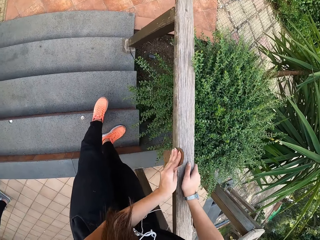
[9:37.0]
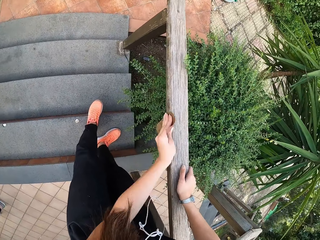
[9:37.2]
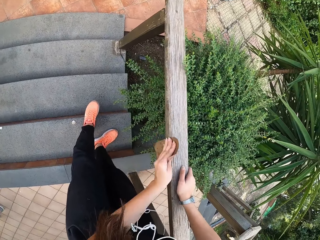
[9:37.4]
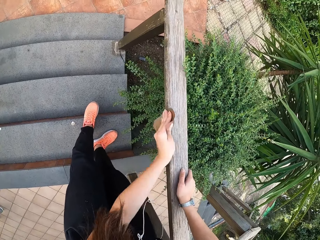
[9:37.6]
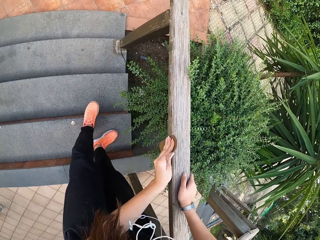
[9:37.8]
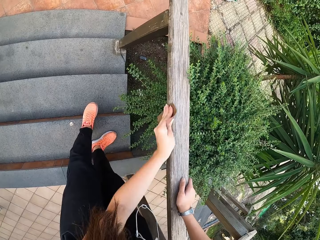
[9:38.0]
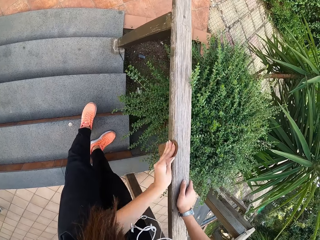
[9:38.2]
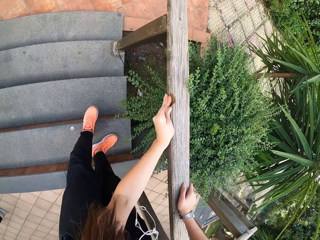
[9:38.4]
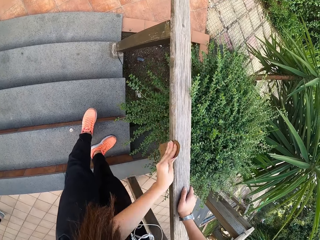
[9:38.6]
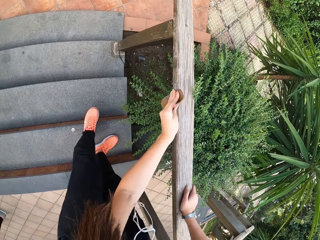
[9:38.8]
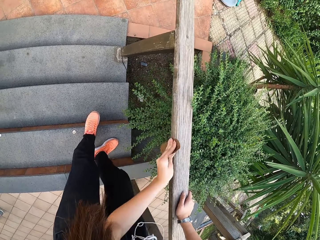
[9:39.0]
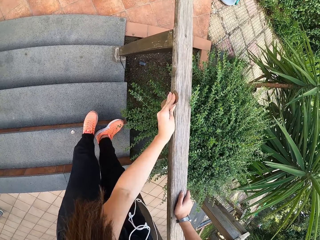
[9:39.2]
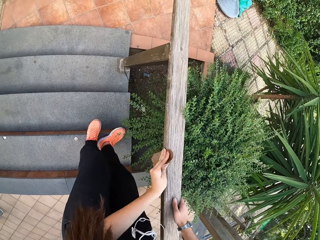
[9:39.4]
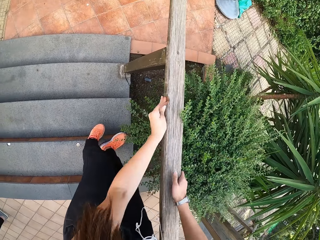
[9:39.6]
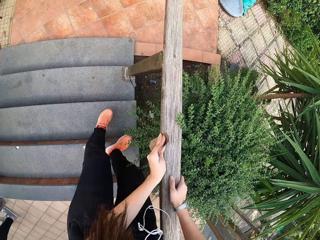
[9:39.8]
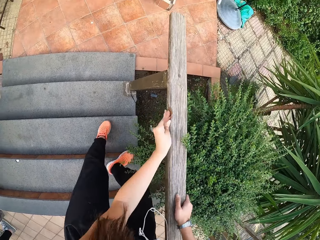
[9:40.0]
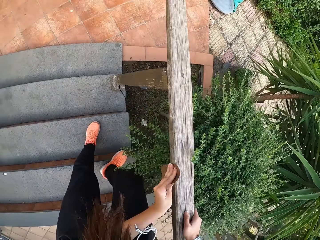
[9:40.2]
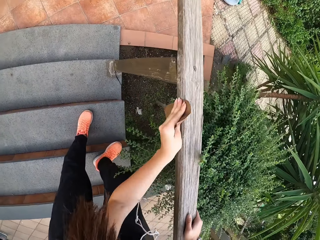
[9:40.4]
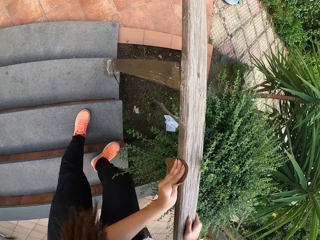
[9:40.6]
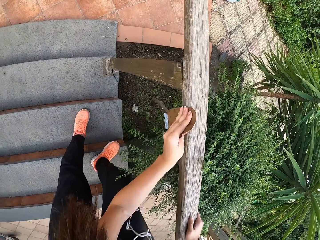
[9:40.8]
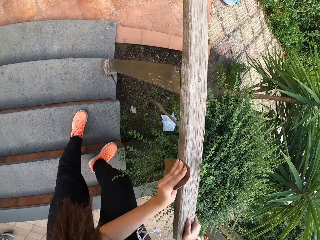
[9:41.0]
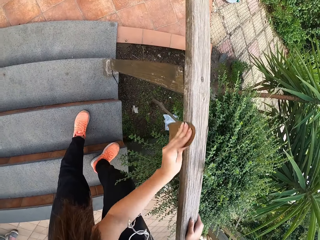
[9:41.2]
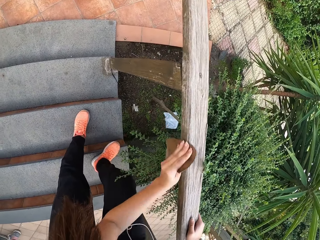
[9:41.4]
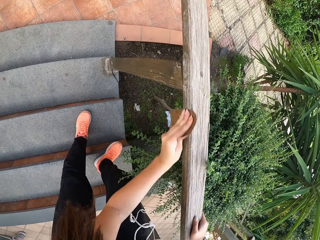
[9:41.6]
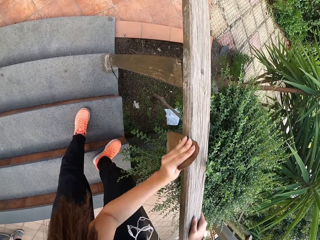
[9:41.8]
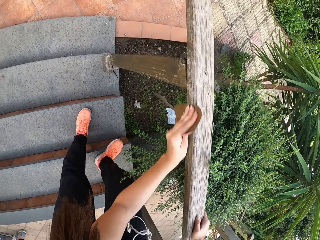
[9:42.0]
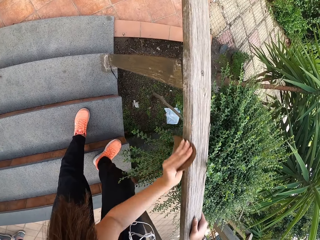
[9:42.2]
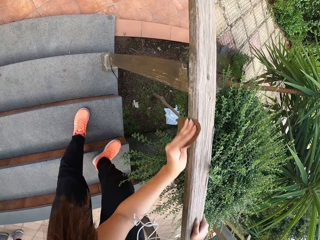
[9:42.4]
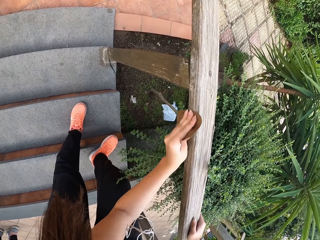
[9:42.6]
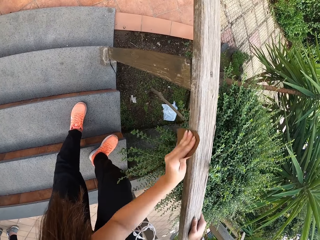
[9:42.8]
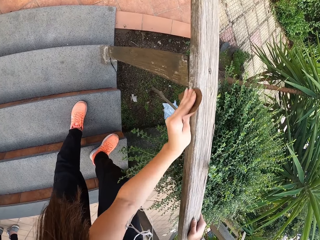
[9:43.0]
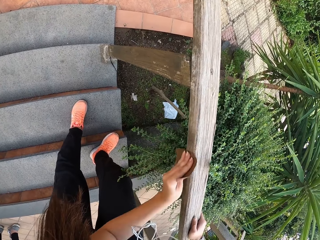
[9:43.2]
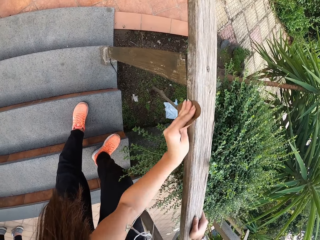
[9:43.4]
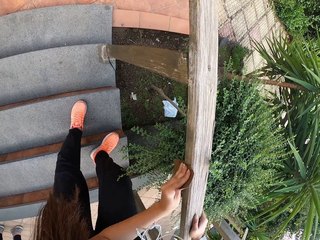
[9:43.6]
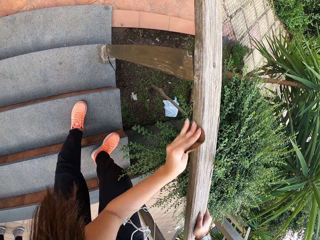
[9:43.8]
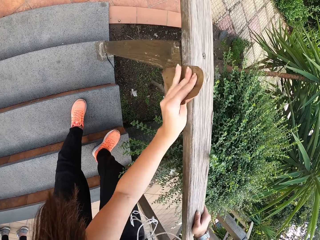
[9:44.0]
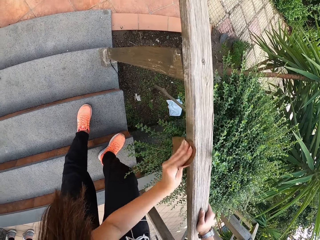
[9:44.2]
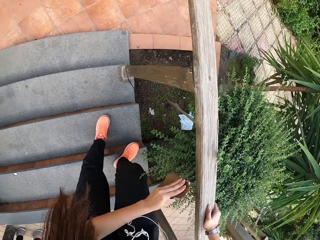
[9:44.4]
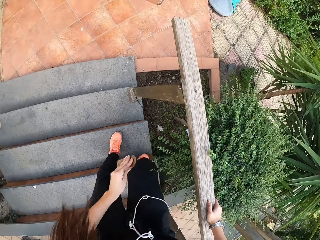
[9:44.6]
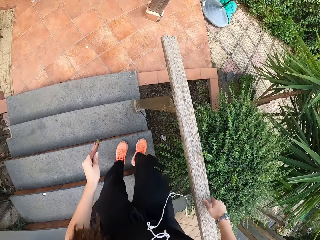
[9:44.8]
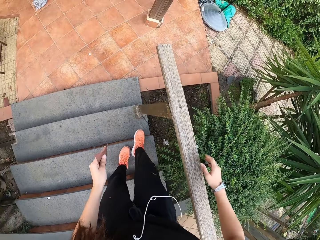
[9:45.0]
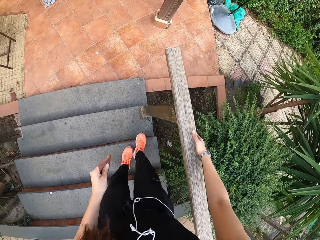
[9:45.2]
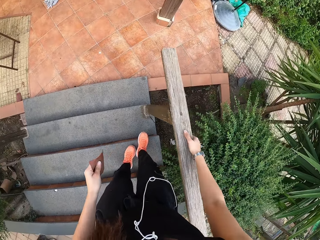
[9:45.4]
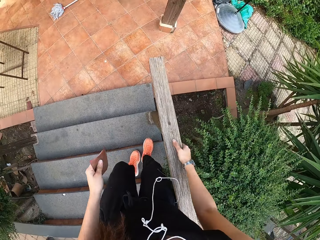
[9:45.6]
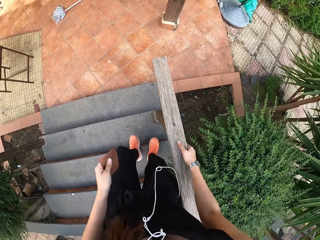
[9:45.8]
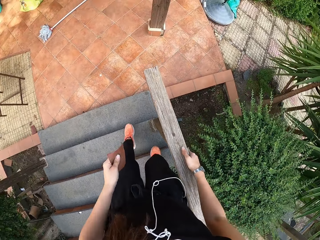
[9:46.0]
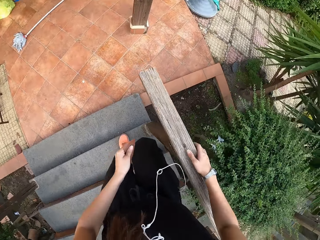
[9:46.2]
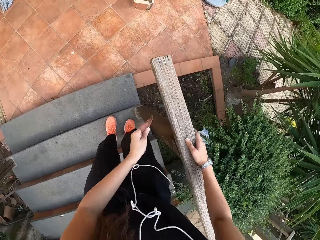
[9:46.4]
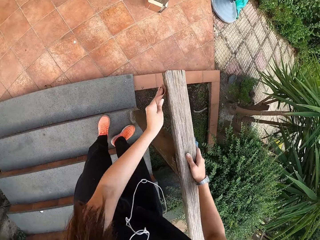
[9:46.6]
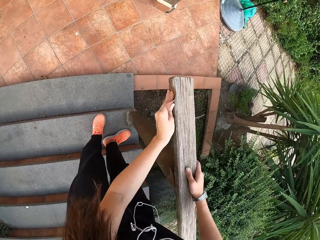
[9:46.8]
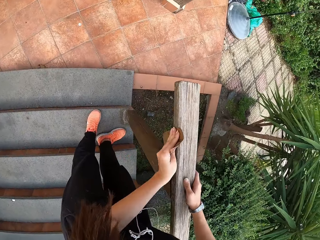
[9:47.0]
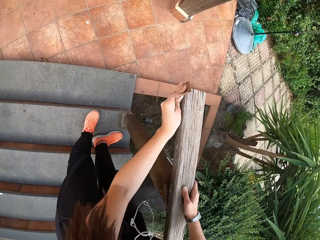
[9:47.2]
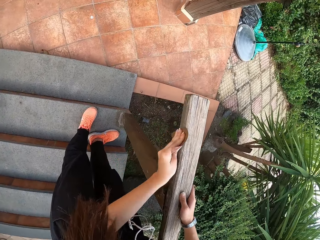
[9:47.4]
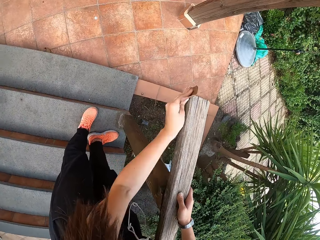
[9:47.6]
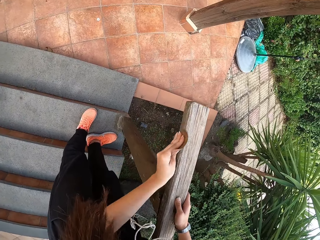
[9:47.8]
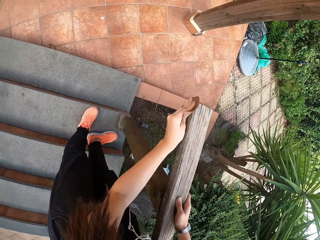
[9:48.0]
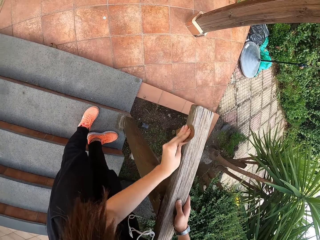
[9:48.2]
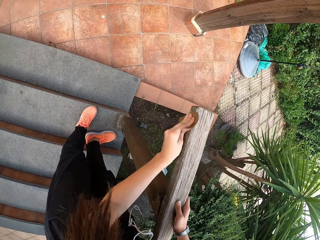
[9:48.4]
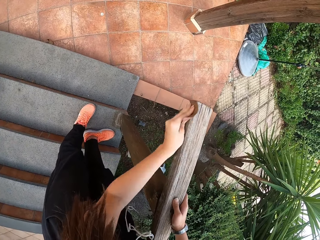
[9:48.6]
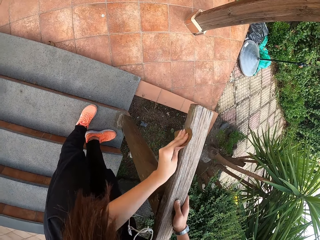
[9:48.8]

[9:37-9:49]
The camera wearer sandpapers the furniture with her left hand. She walks down the stairs.

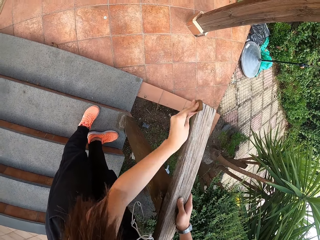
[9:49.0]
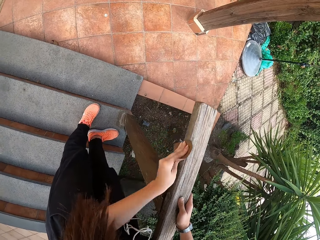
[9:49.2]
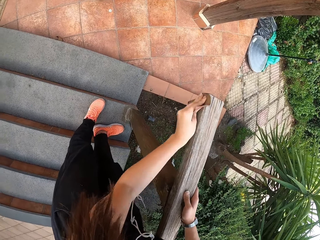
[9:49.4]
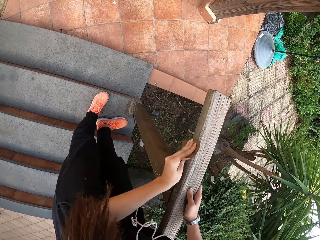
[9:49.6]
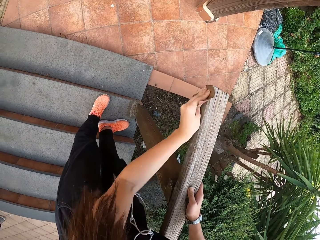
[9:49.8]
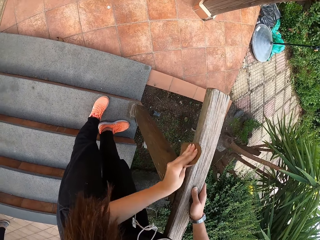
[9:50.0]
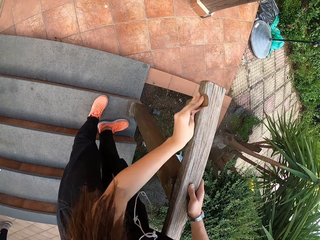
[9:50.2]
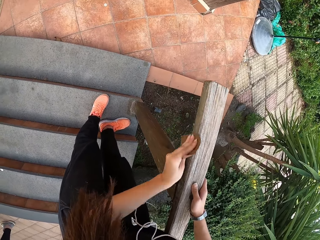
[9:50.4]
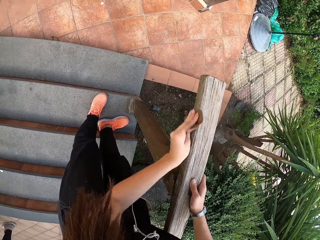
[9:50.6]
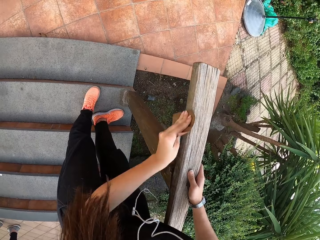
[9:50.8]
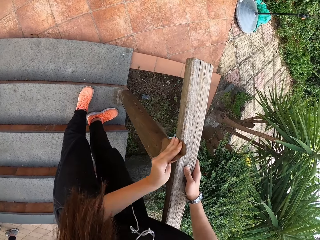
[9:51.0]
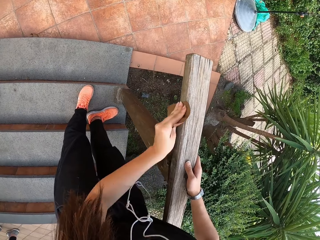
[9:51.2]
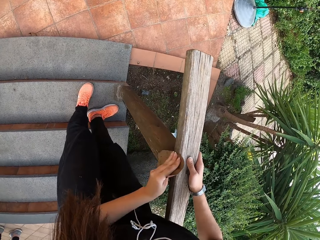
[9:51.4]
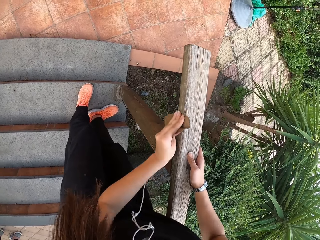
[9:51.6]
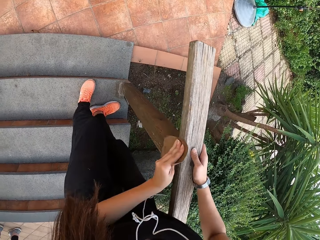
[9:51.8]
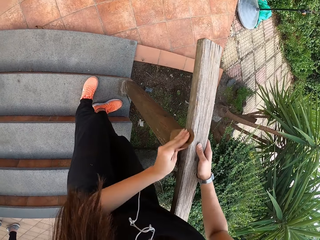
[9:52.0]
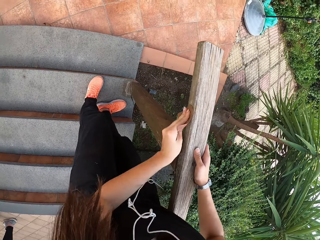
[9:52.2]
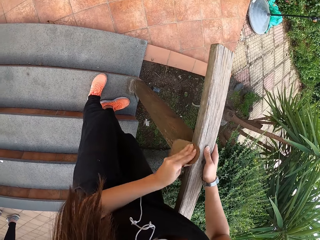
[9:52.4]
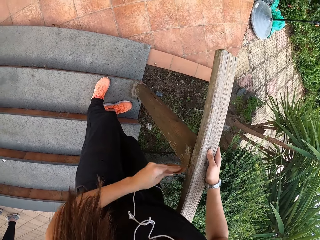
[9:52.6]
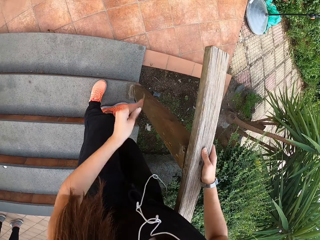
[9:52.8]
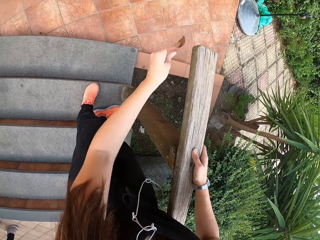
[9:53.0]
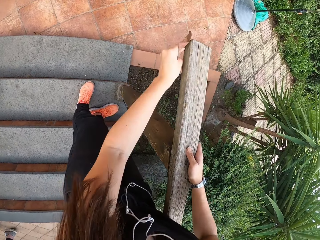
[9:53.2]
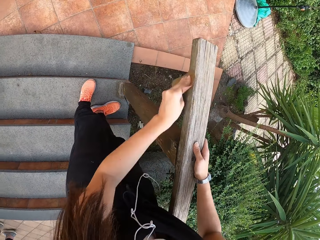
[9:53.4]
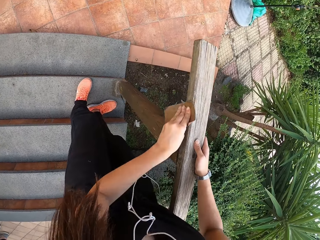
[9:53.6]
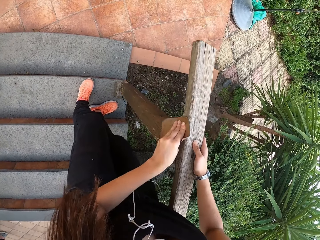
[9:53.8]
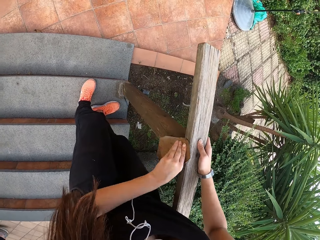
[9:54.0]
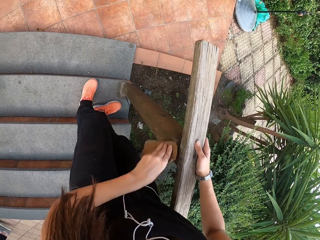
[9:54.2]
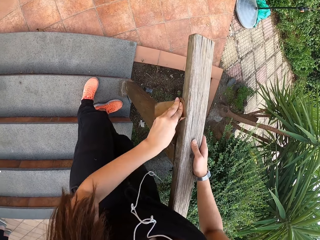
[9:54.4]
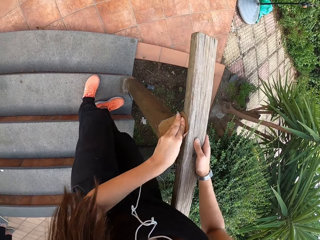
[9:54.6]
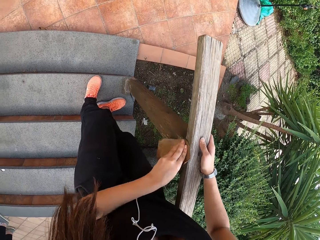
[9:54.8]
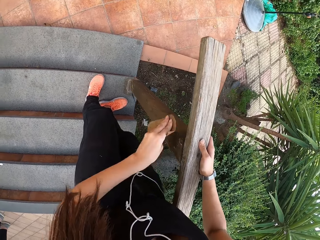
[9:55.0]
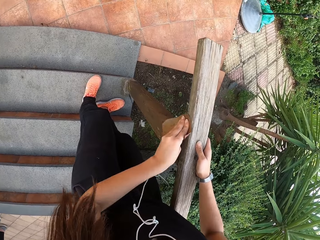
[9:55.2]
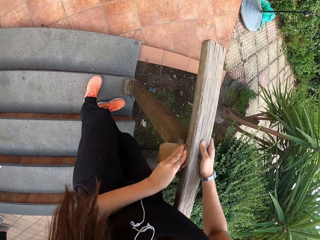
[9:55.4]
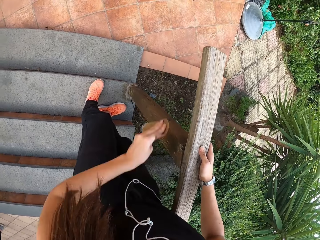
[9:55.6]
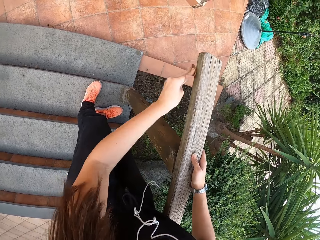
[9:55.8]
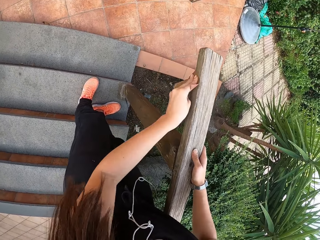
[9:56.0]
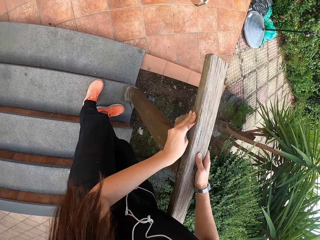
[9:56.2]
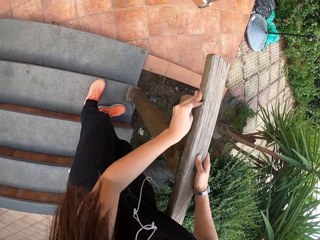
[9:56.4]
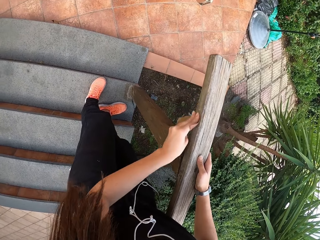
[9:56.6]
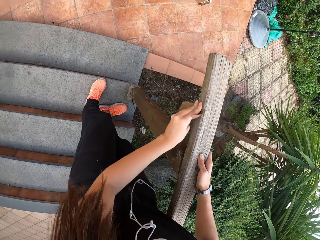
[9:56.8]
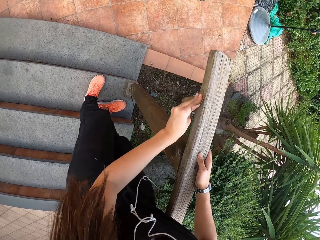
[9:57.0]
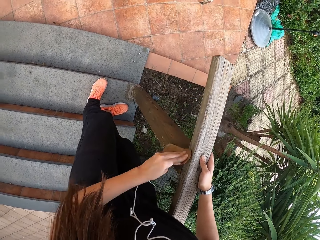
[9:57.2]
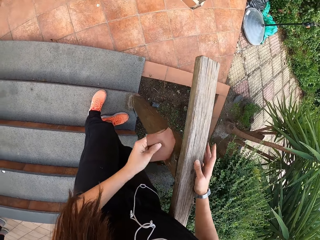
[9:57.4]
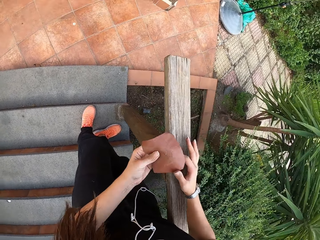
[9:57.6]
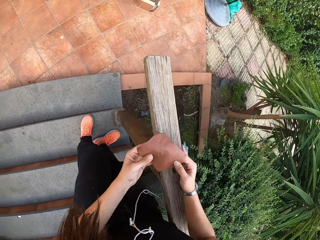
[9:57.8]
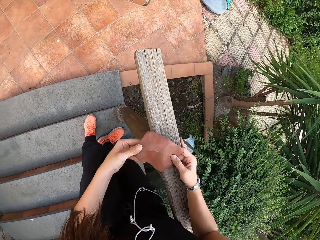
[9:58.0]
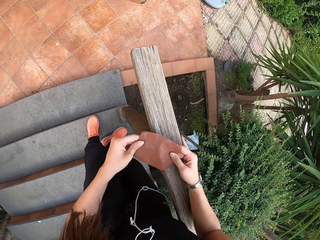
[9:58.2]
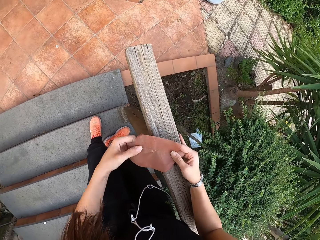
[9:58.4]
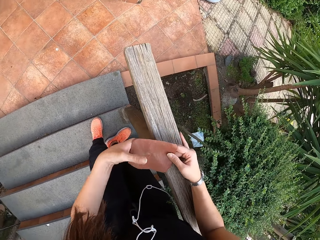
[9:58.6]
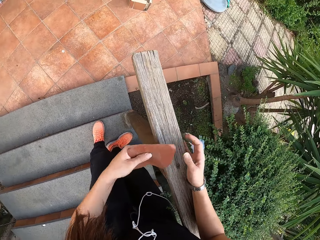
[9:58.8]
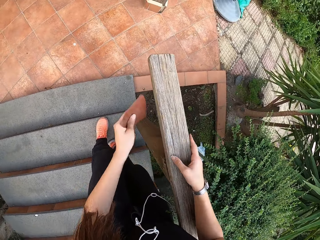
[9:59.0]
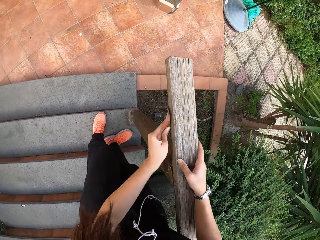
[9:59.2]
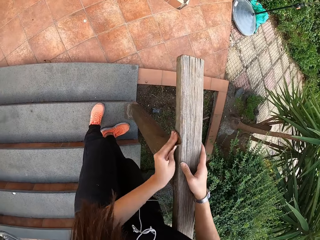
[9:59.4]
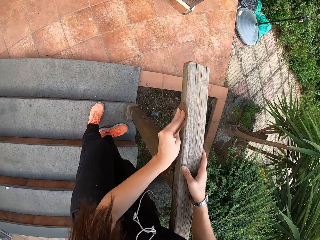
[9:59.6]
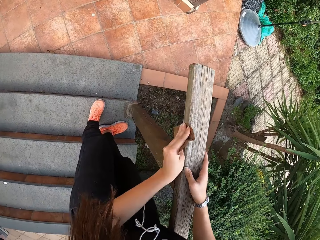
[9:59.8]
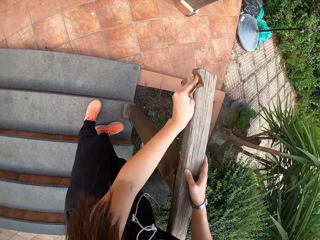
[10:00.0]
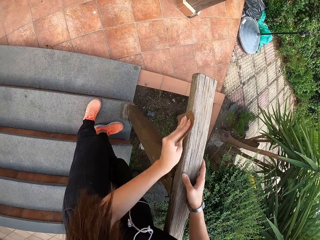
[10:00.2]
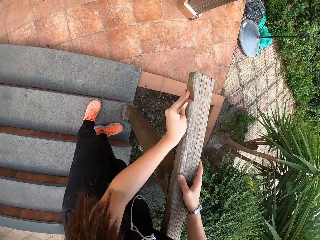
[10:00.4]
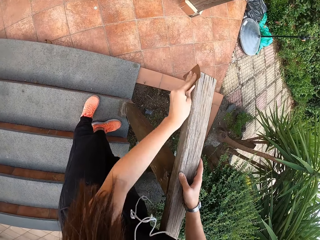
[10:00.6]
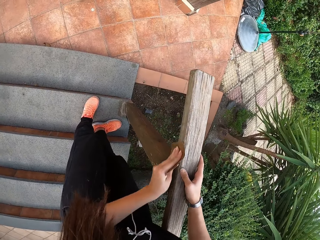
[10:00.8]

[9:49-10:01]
The camera wearer holds sandpaper with both hands.
